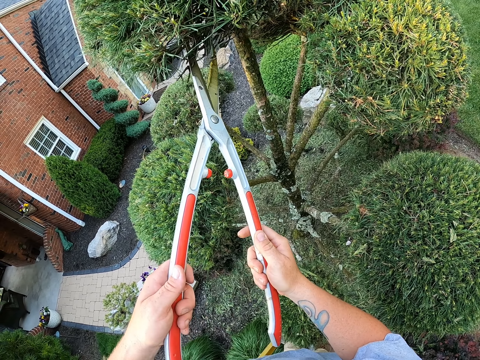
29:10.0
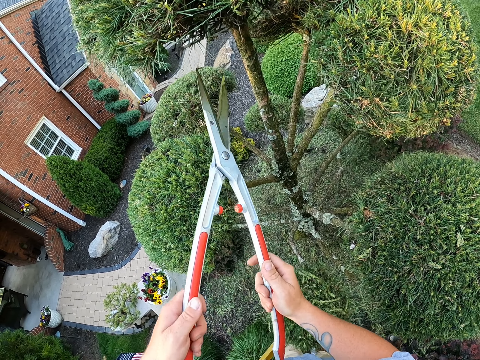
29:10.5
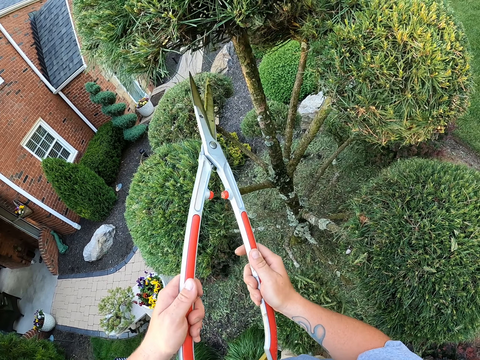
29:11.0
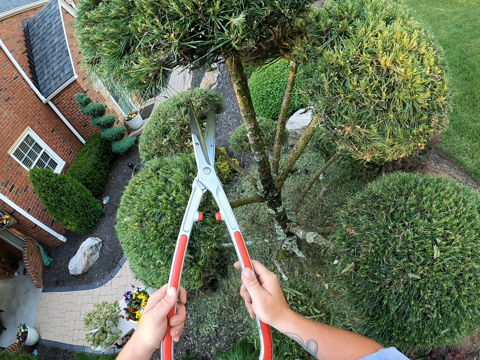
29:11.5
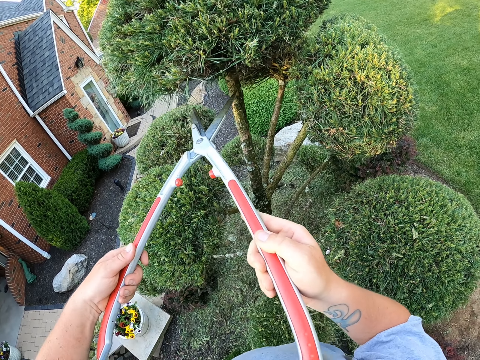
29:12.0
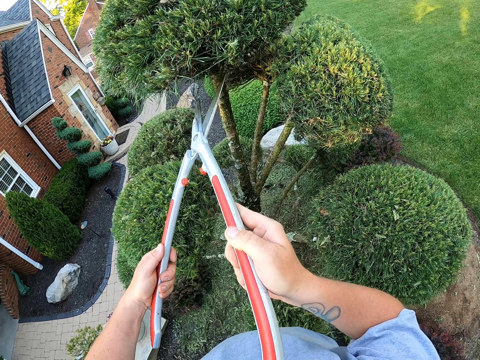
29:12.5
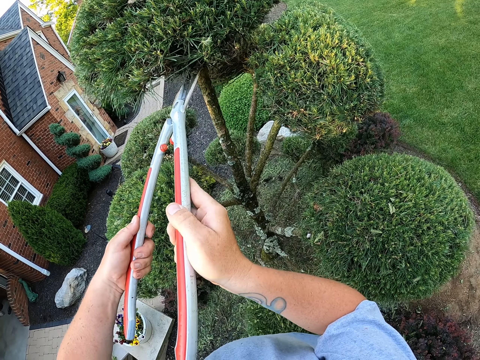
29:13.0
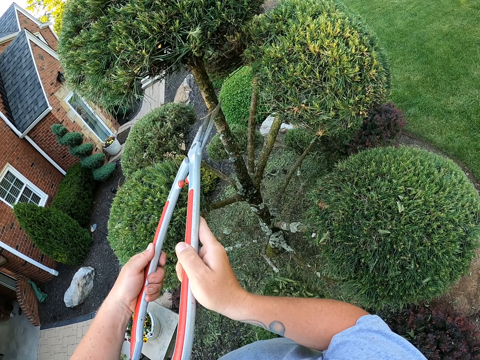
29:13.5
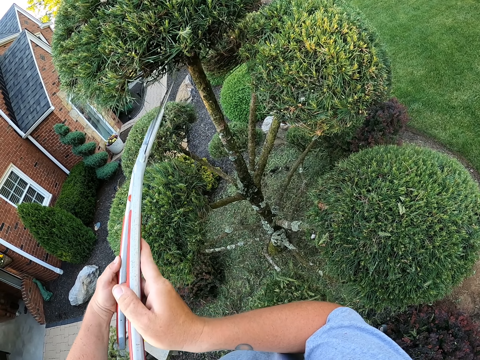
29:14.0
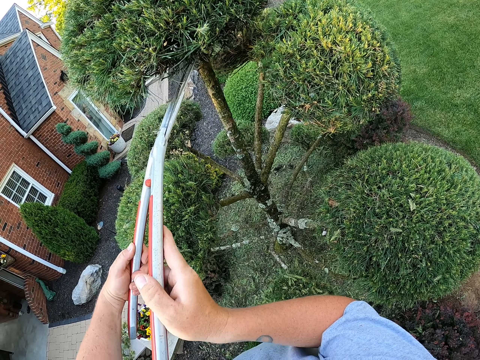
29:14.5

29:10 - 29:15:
The camera wearer shapes the leaves with a cutting hedge.

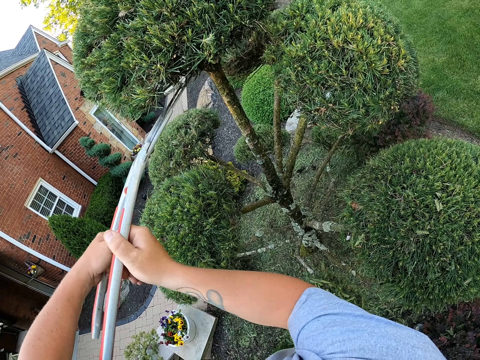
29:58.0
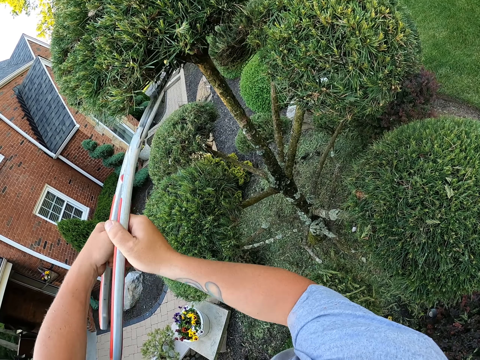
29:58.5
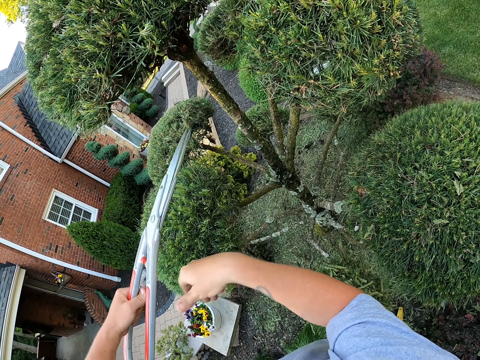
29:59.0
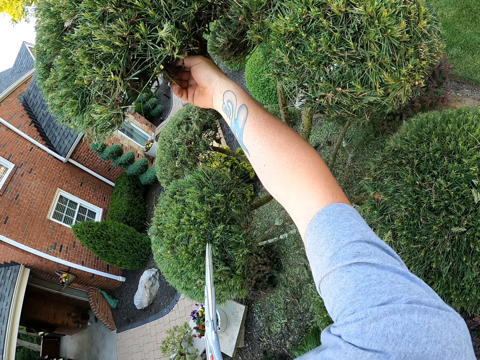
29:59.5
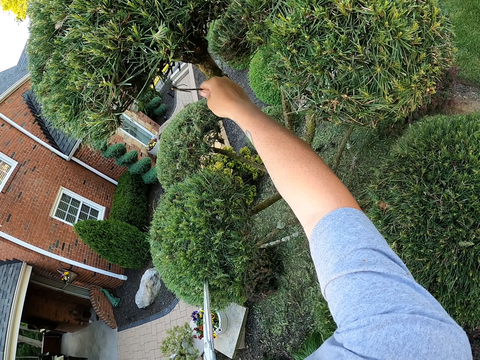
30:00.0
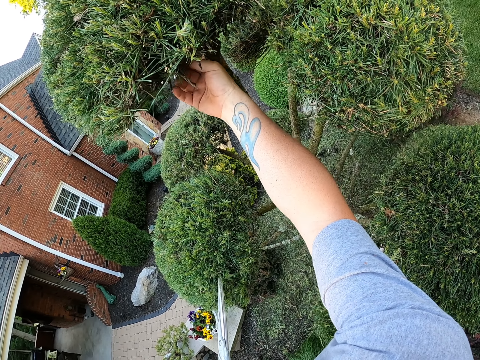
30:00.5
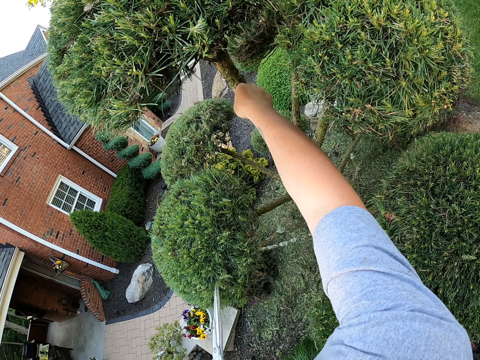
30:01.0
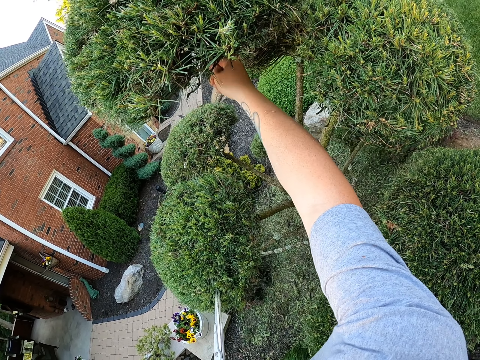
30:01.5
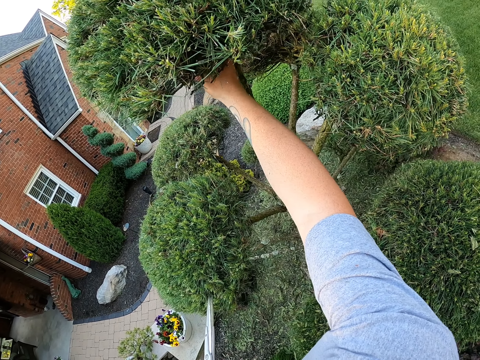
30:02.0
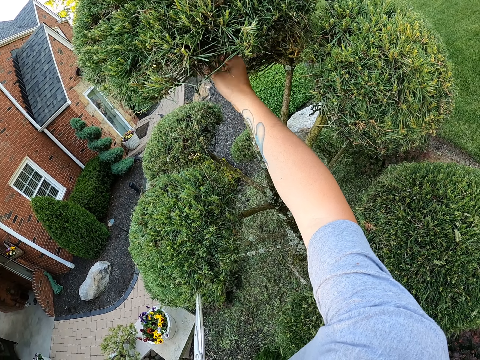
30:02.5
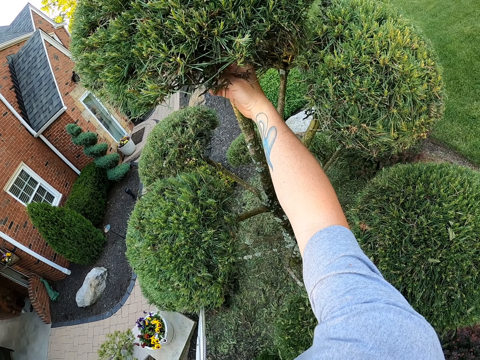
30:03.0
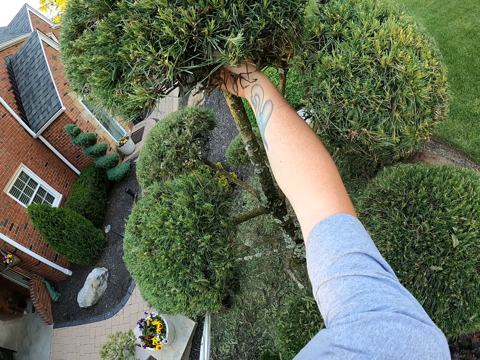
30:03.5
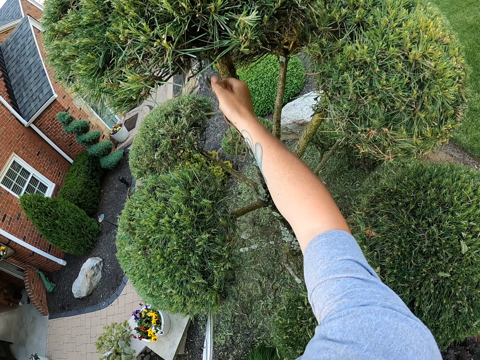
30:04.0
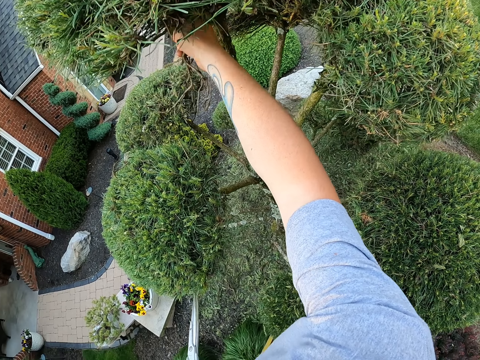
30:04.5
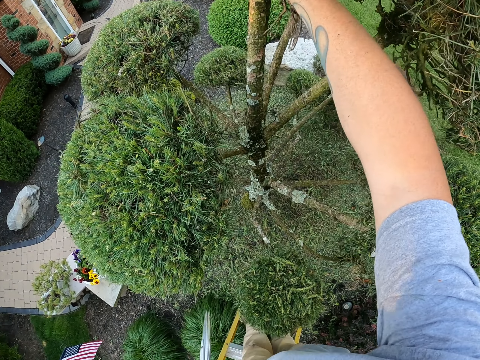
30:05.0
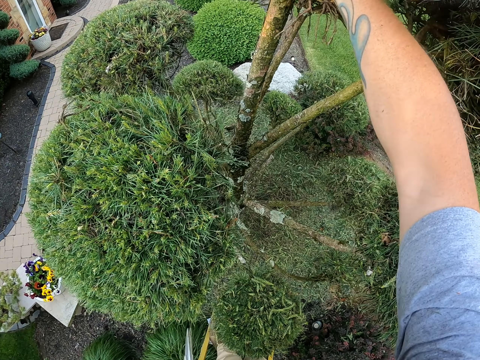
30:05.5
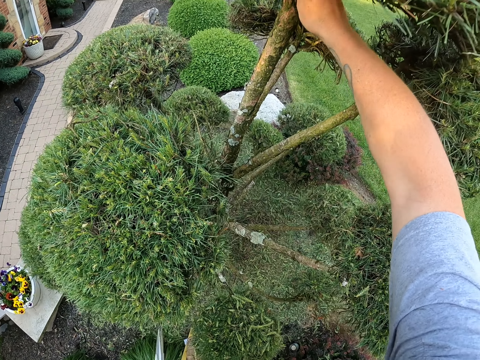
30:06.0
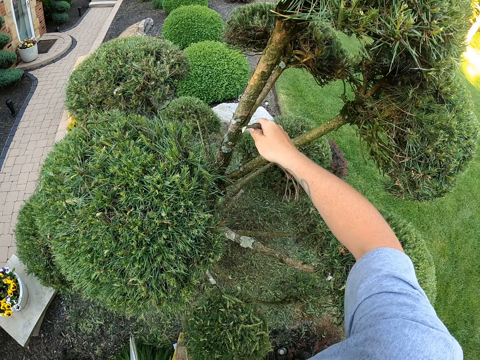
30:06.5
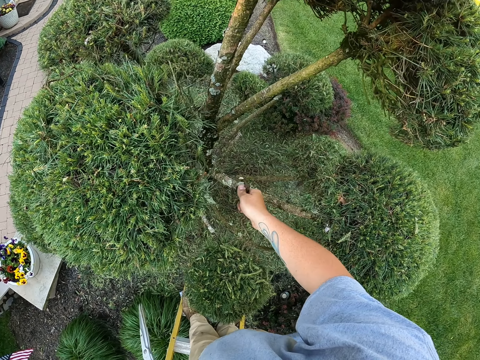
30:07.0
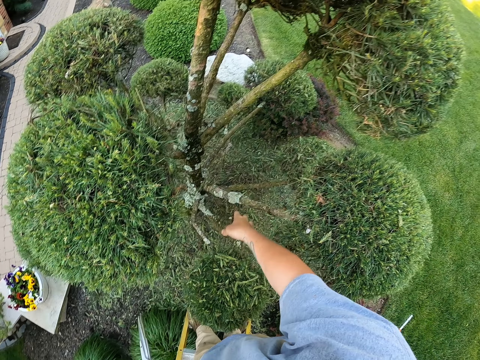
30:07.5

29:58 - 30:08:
The camera wearer removes leaves from the tree with the right hand. They drop the leaves down.

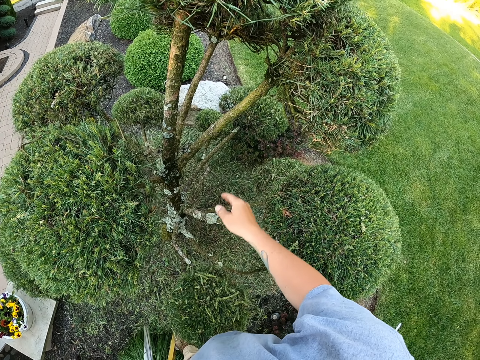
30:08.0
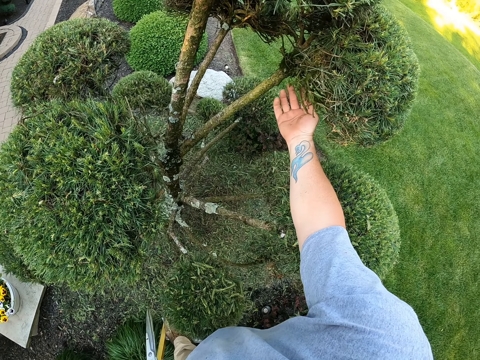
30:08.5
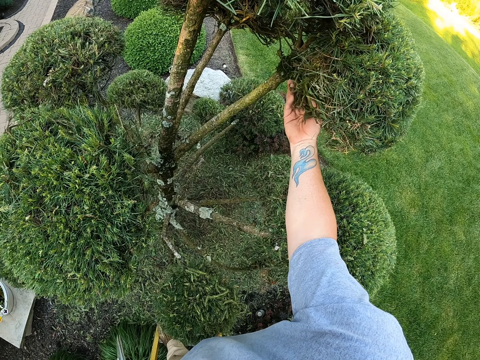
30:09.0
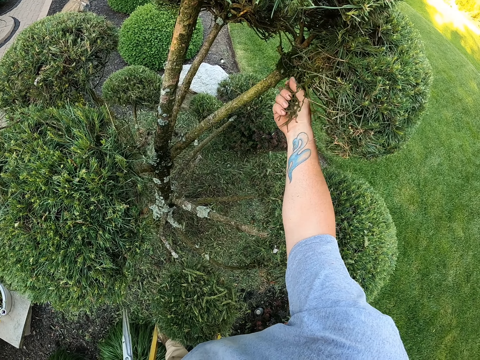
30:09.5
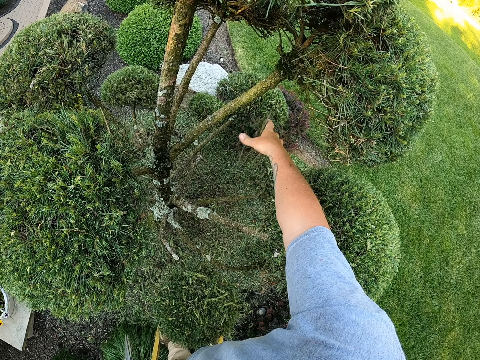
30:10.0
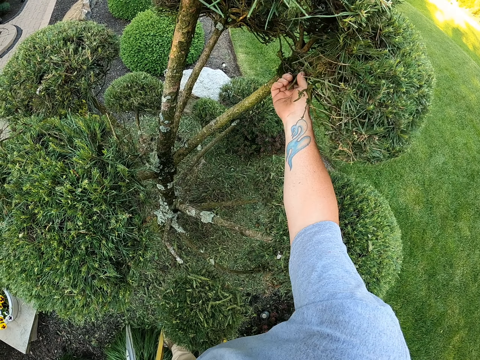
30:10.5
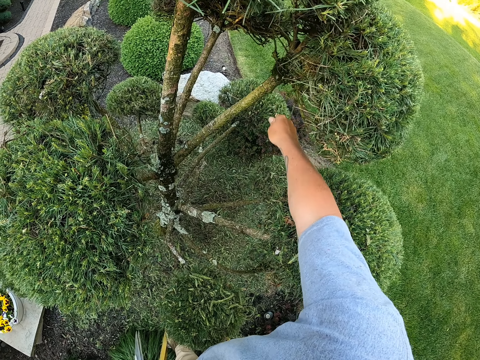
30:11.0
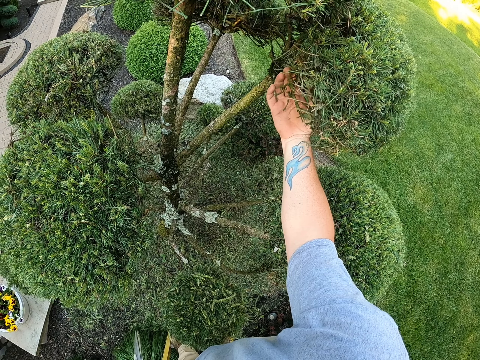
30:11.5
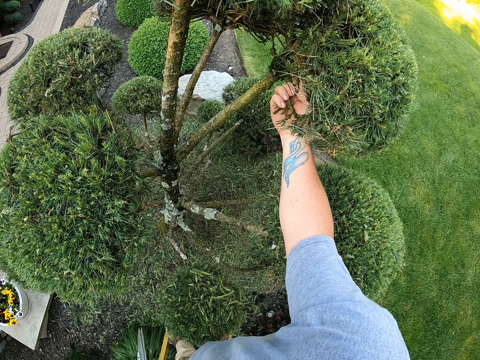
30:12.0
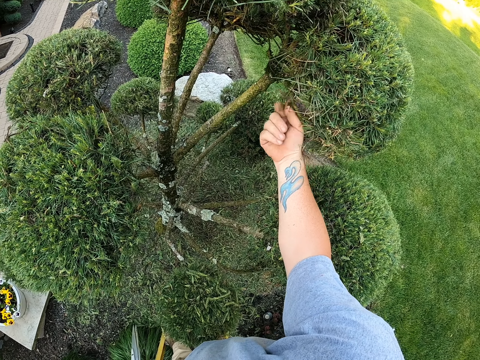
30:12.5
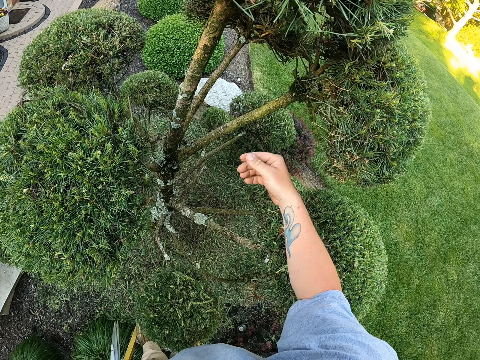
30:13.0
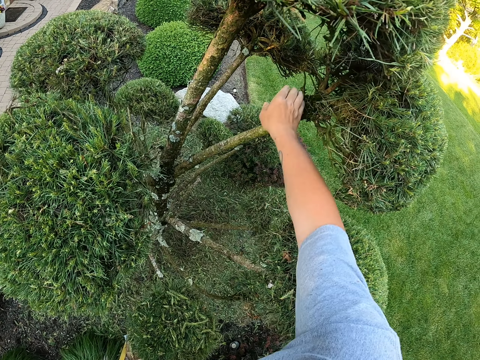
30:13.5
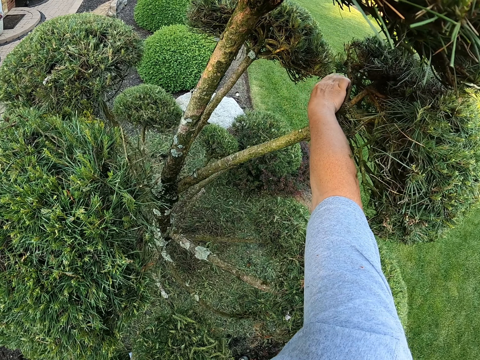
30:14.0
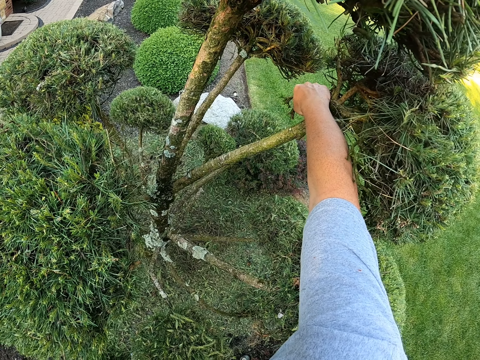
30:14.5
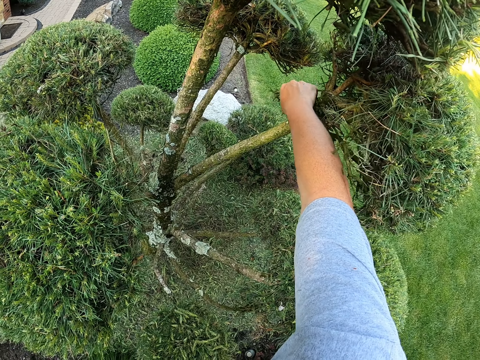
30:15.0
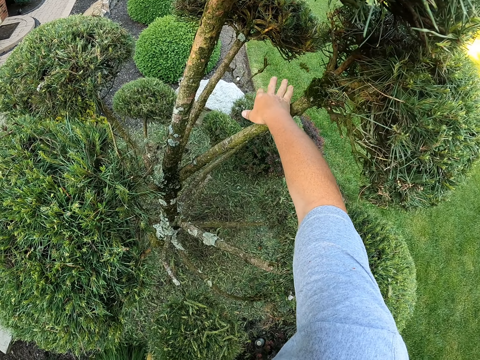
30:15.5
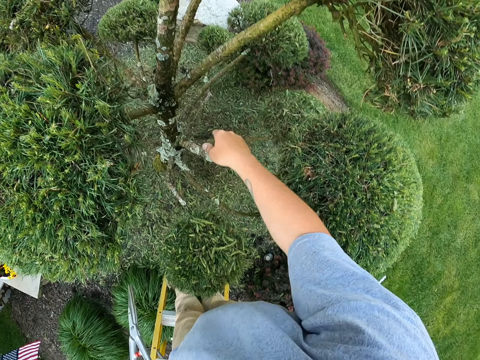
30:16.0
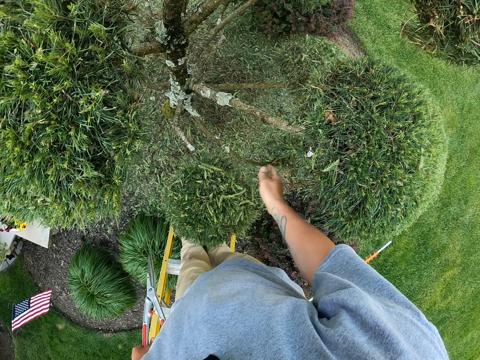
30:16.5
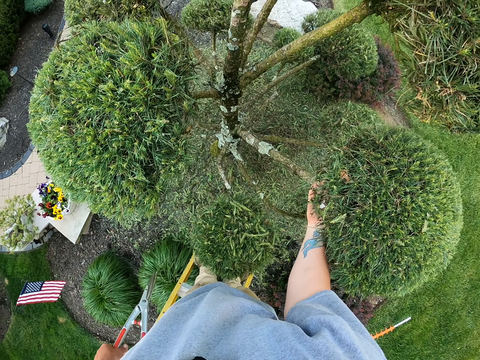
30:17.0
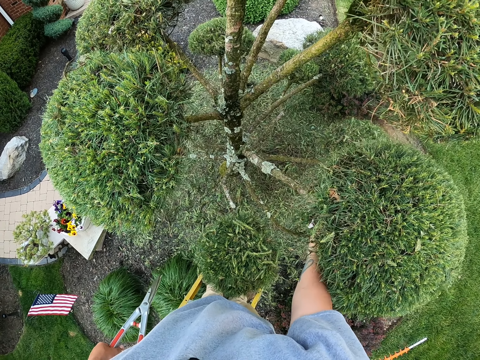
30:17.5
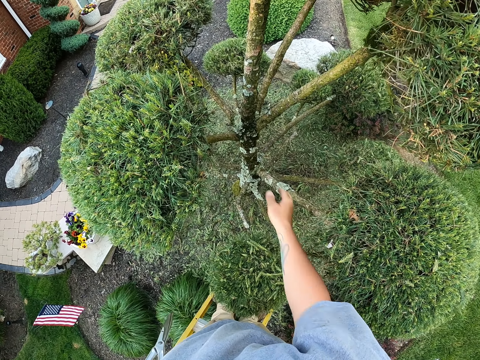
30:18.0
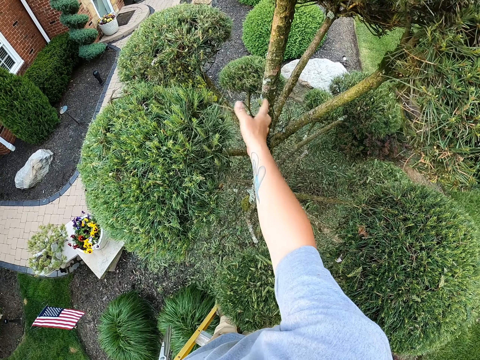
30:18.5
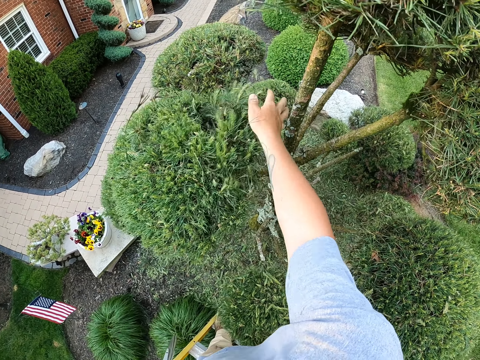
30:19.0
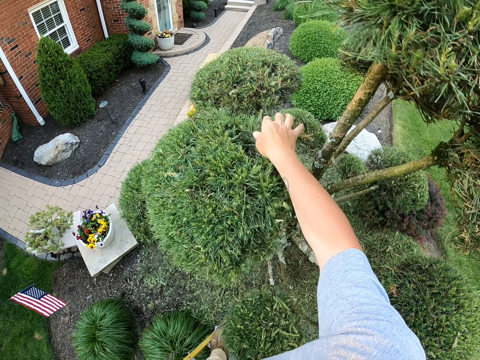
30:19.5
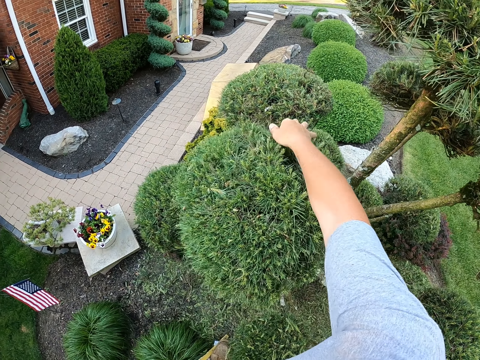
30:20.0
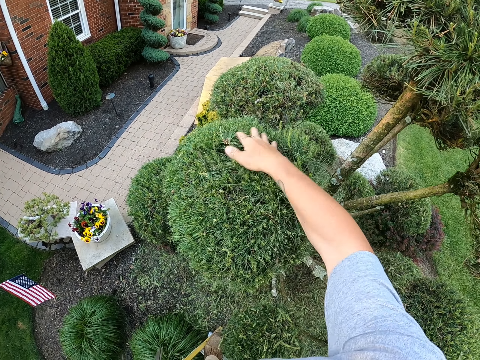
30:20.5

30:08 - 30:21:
The camera wearer sheds out leaves with hands.
